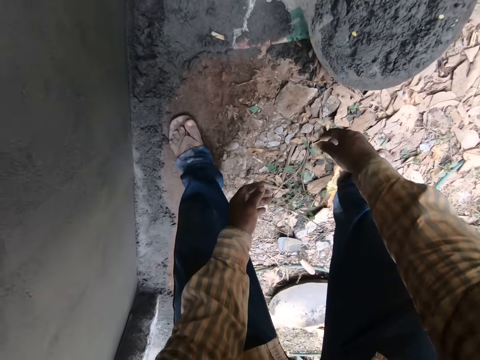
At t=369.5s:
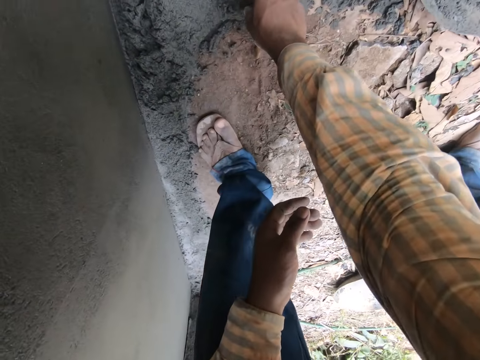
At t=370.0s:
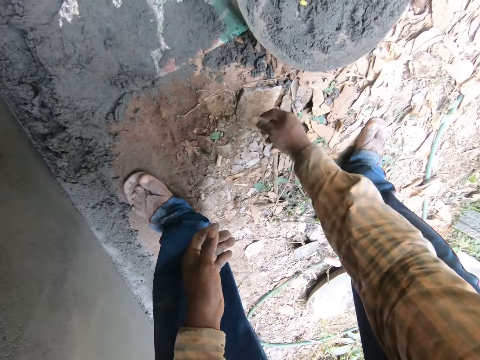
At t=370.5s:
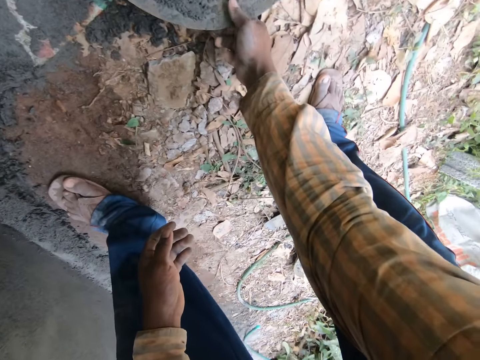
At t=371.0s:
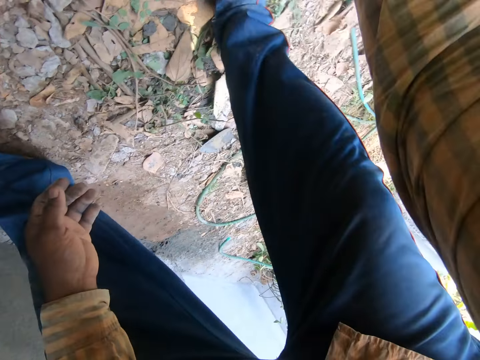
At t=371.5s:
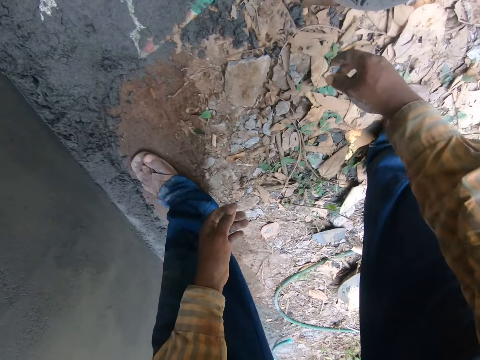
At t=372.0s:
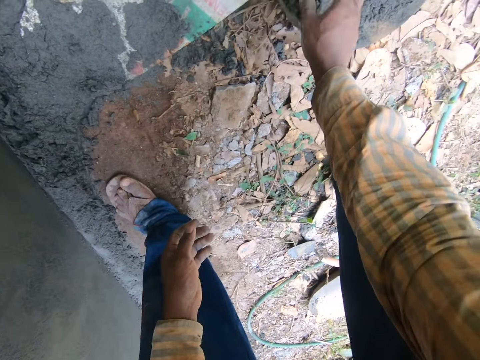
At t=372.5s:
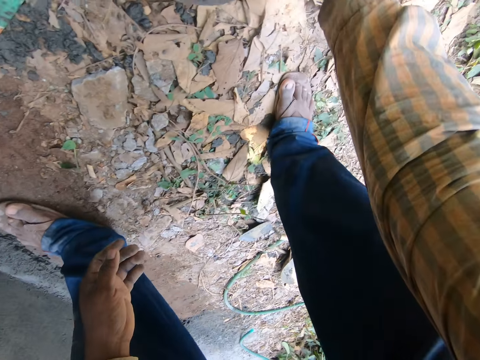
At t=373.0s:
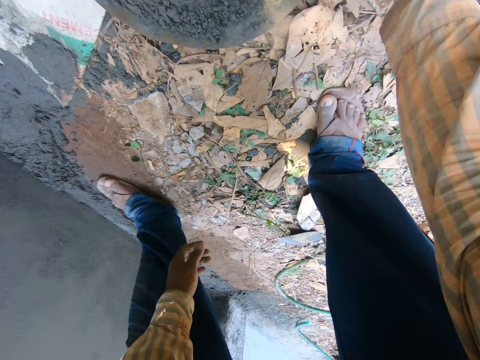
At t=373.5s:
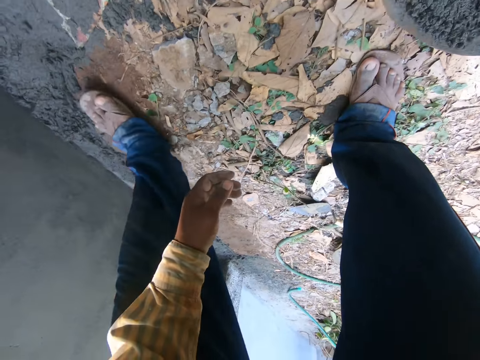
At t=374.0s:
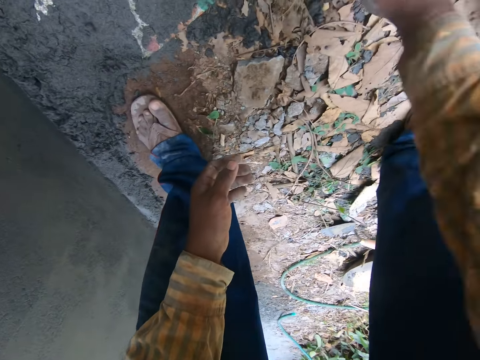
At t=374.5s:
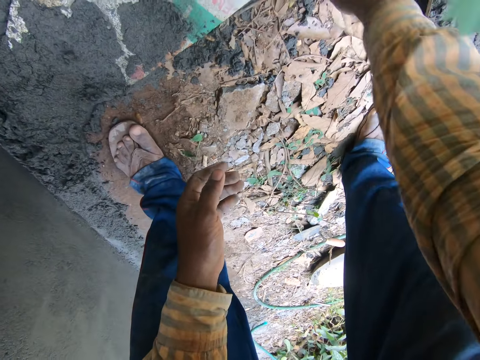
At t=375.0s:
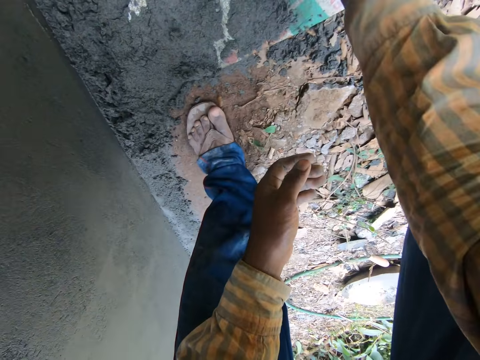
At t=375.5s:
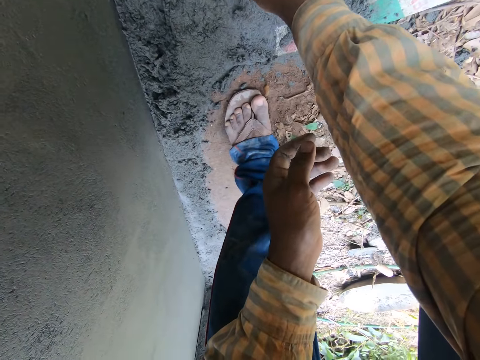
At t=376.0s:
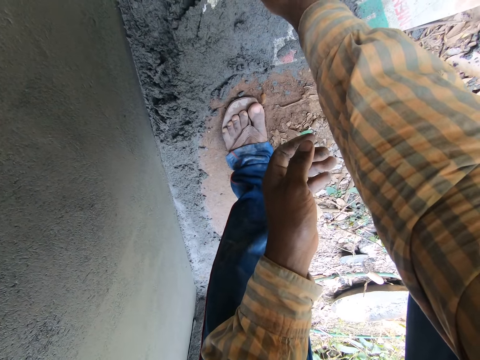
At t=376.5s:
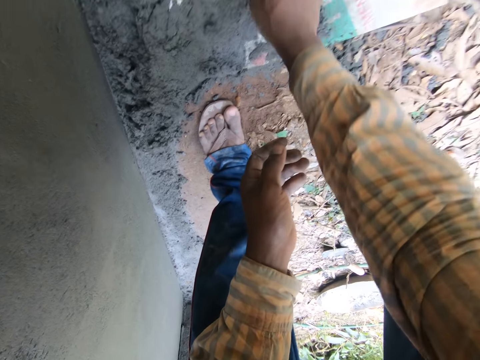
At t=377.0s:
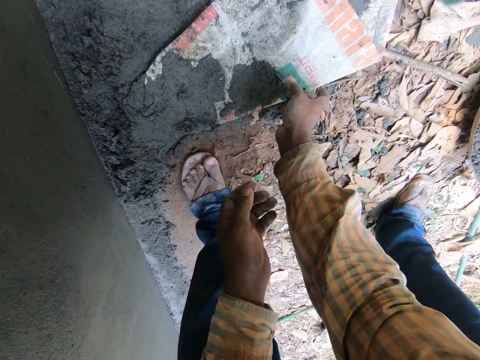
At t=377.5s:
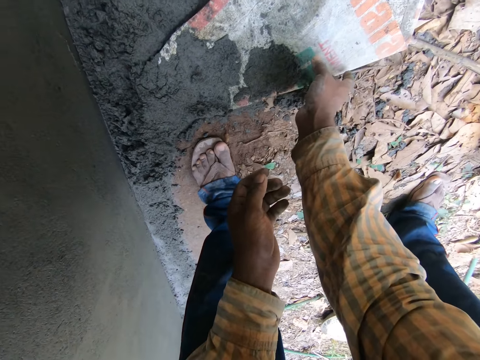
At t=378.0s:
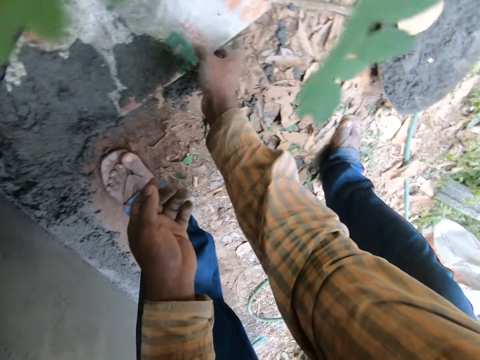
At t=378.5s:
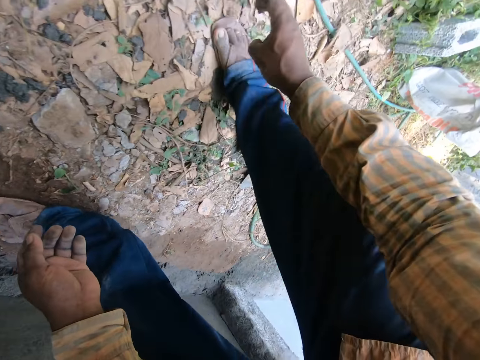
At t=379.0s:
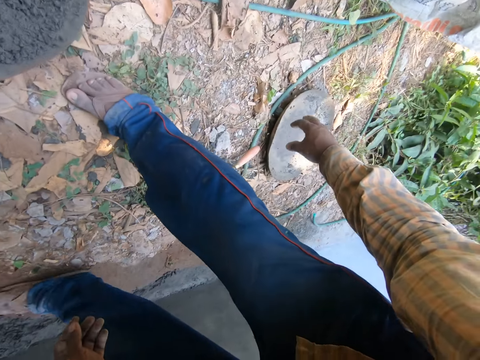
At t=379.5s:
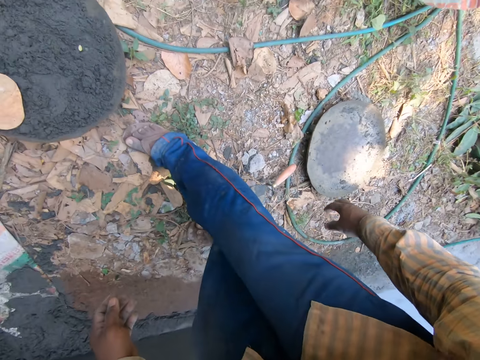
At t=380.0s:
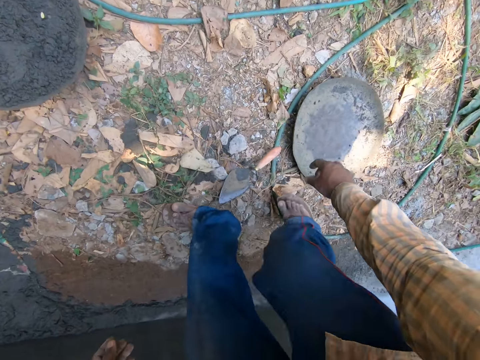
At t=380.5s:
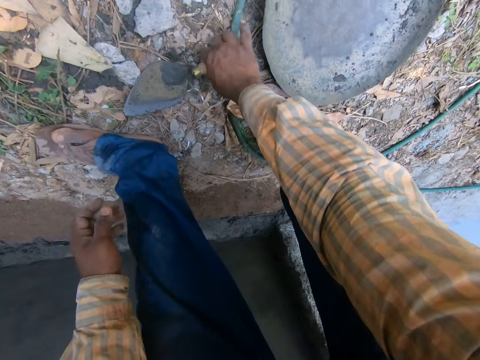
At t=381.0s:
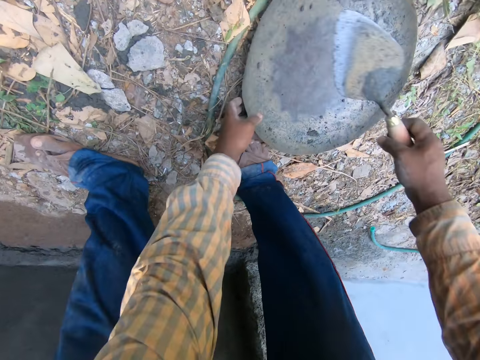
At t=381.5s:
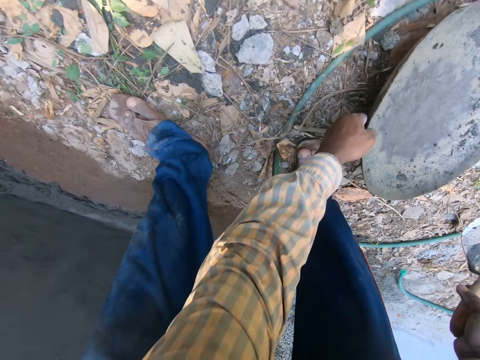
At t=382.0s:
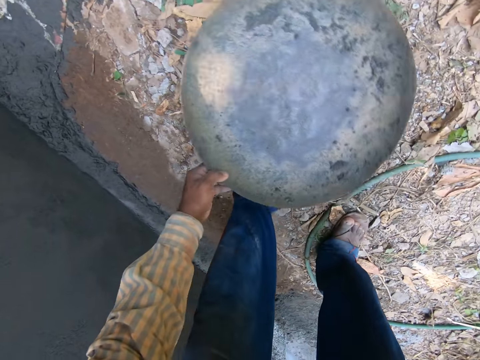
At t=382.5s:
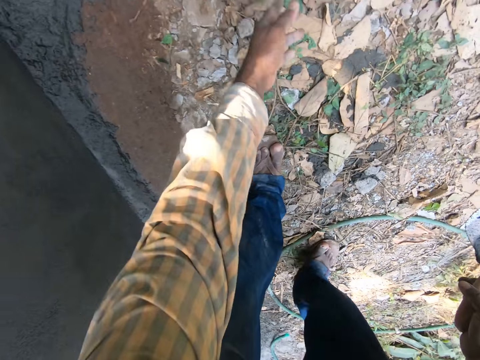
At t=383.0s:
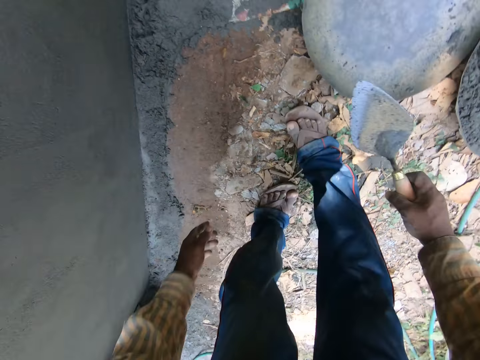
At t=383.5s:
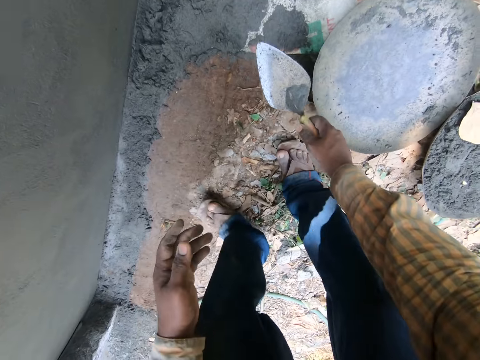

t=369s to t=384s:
The camera wearer laughs. He moves a stick on a mortar on a bag on the ground to the ground with his left hand. He picks up a piece of paper with his right hand. He drops the piece of paper with his right hand. He puts aside the plate with his right hand. He adjusts the mortar pan on the ground with his right hand. He puts aside the plate with his right hand again. He adjusts a plant with his right hand. He touches the sack with his right hand. He lifts the brick trowel on the ground with his right hand. He lifts the mortar pan on the ground with his left hand. He drops the mortar pan in his left hand on the ground.

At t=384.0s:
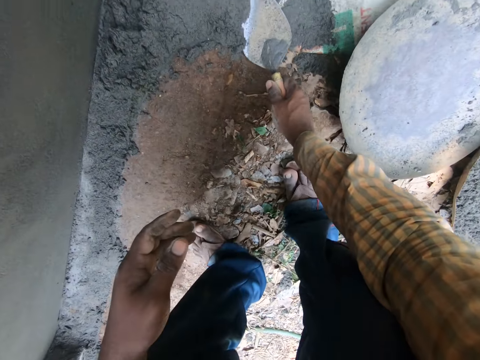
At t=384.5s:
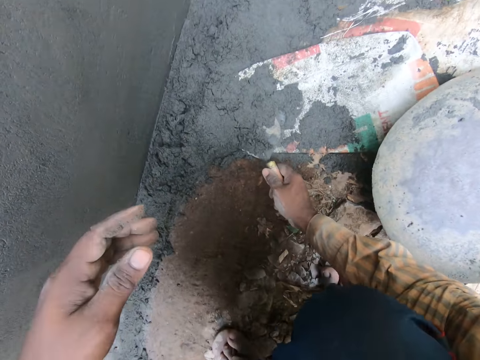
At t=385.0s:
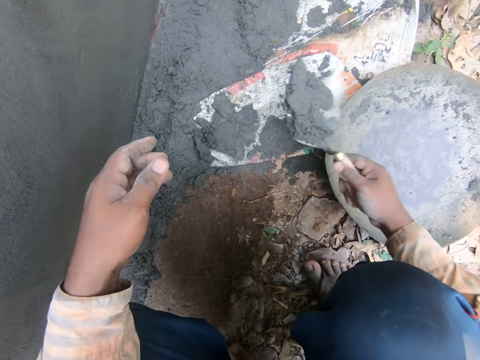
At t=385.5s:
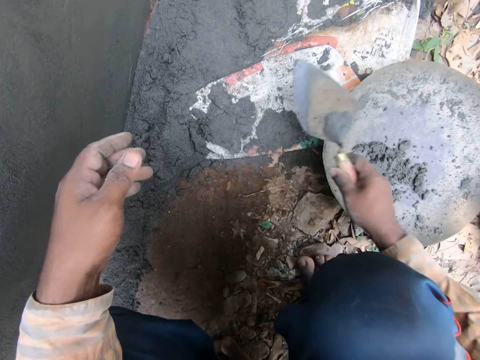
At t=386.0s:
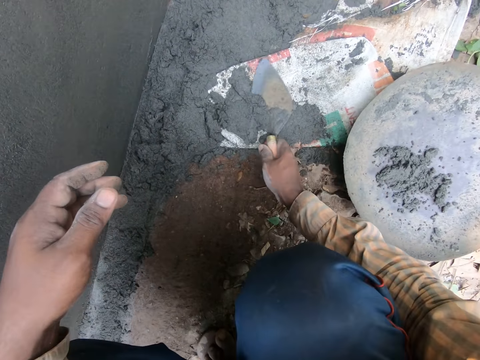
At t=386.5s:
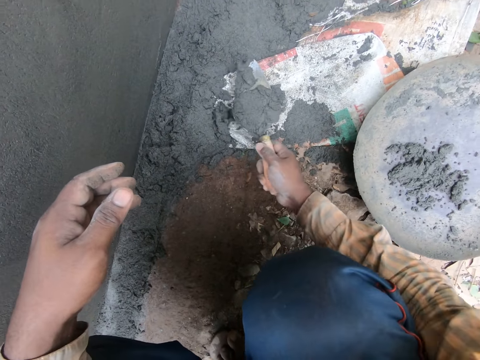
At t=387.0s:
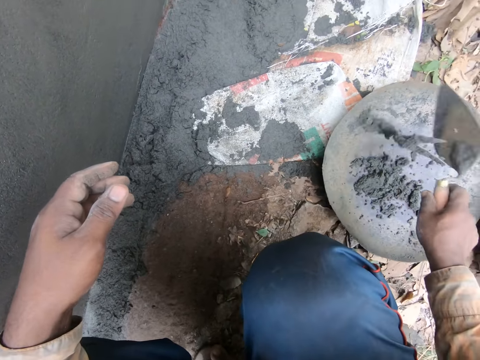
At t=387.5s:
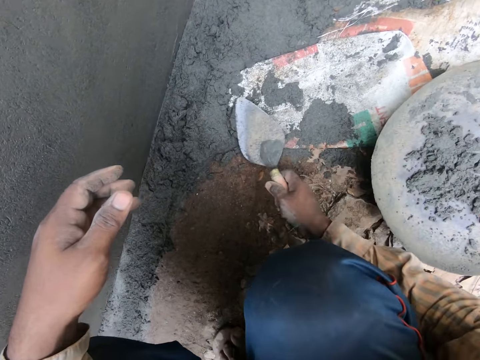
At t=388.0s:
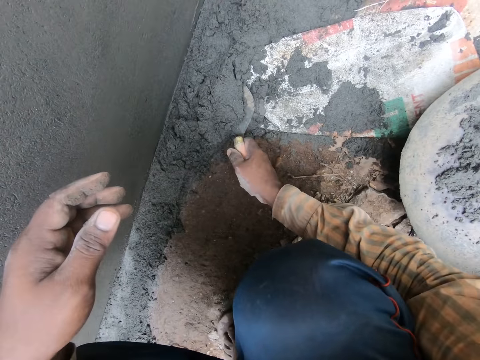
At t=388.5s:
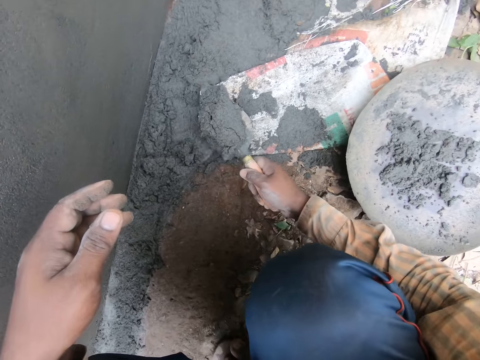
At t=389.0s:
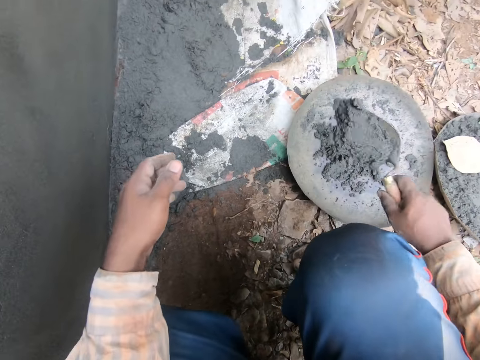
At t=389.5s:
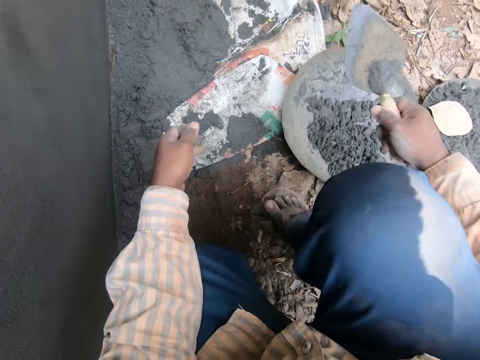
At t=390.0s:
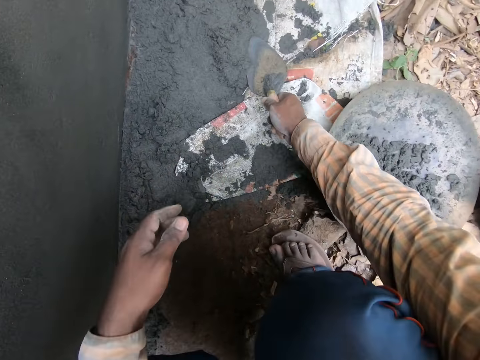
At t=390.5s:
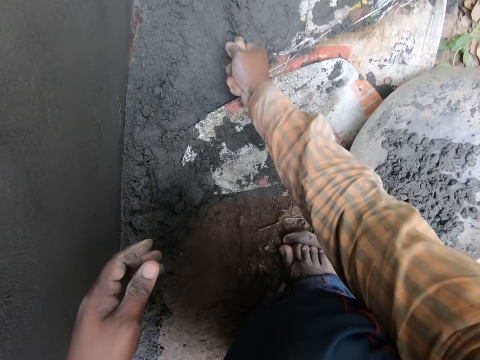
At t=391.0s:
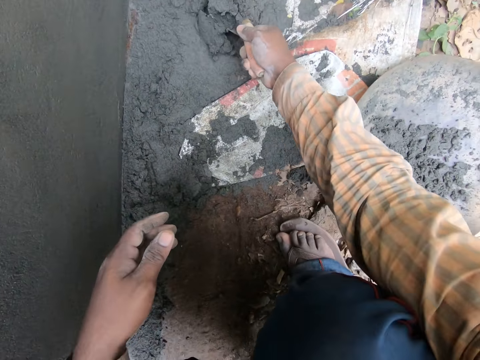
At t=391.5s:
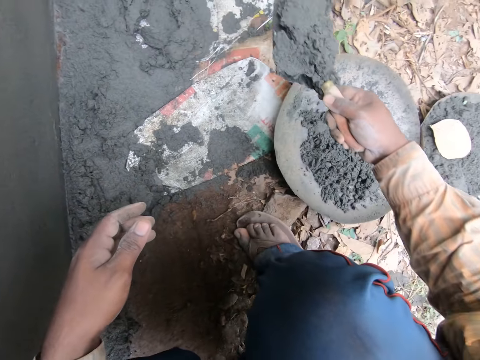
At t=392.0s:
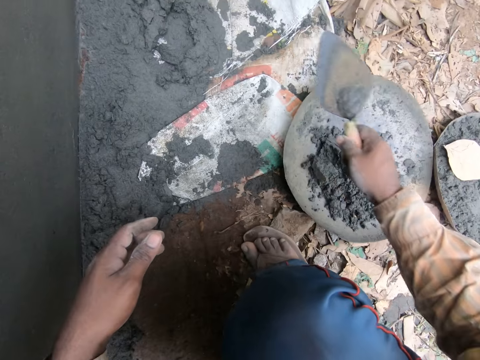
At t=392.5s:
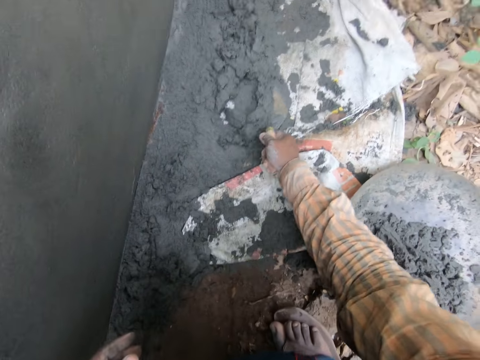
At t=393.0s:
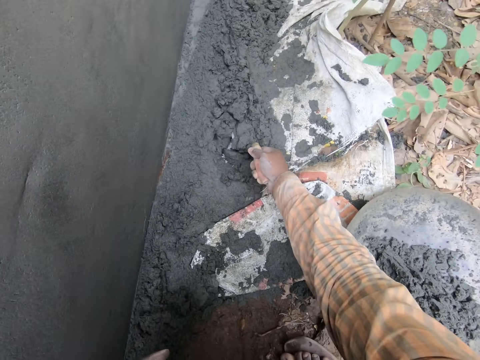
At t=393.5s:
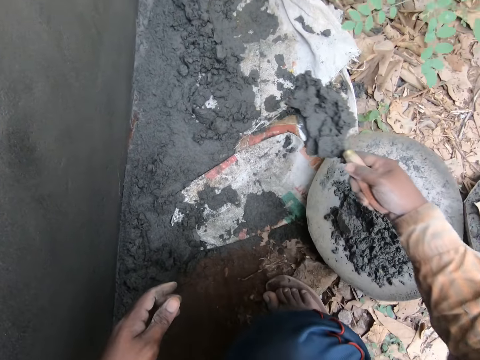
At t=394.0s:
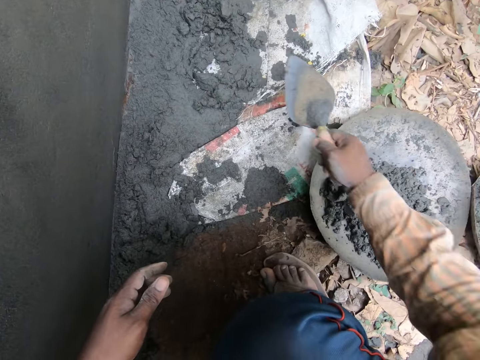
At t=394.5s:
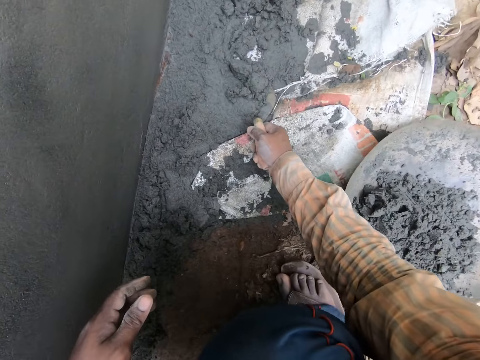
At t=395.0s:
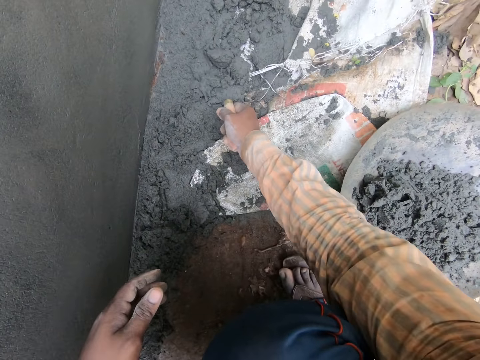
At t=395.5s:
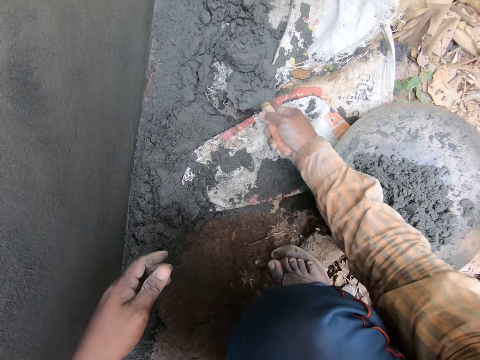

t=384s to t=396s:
The camera wearer scoops mortar from the bag on the ground with the trowel in his right hand. He drops the mortar on the trowel in his right hand on the mortar pan. He scoops mortar from the bag on the ground with the trowel in his right hand. He drops the mortar on the trowel in his right hand on the mortar pan. He scoops mortar from the bag on the ground with the trowel in his right hand. He drops the mortar on the trowel in his right hand on the mortar pan. He scoops mortar from the bag on the ground with the trowel in his right hand. He drops the mortar on the trowel in his right hand on the mortar pan. He scoops mortar from the bag on the ground with the trowel in his right hand. He drops the mortar on the trowel in his right hand on the mortar pan. He scoops mortar from the bag on the ground with the trowel in his right hand.
